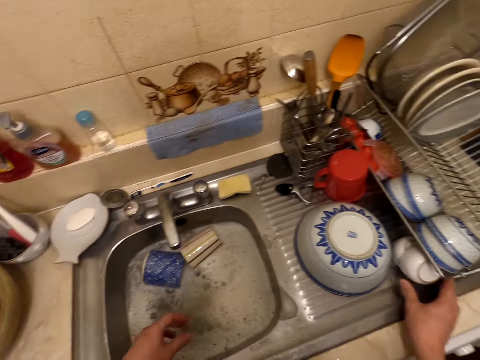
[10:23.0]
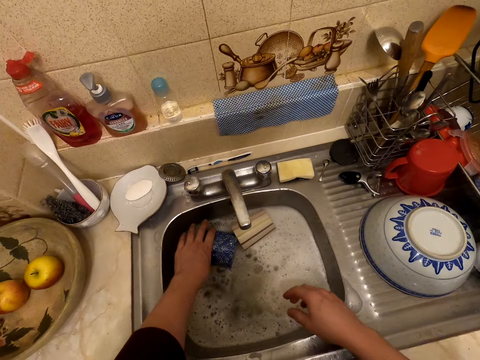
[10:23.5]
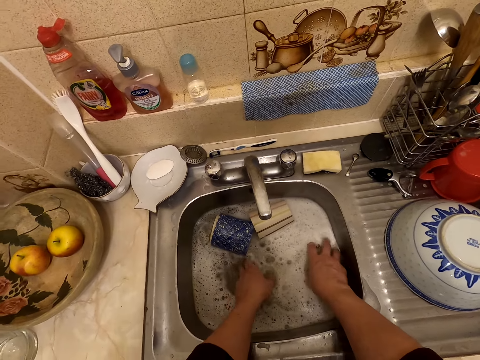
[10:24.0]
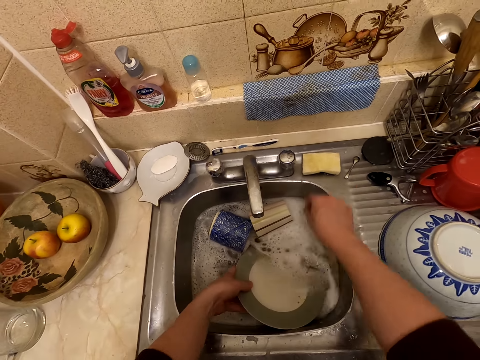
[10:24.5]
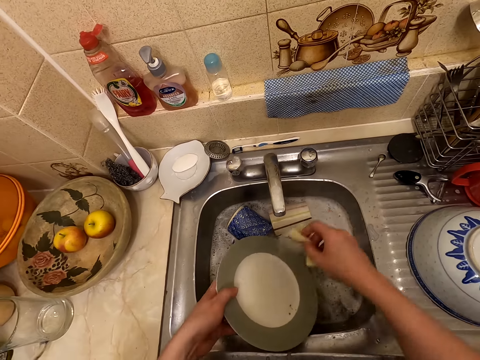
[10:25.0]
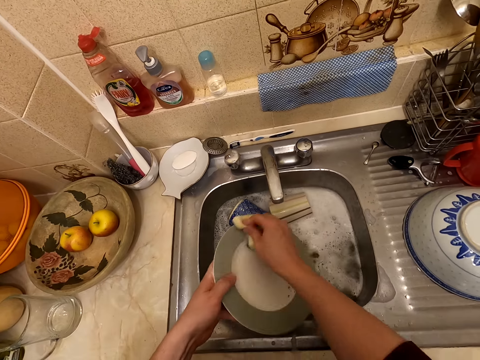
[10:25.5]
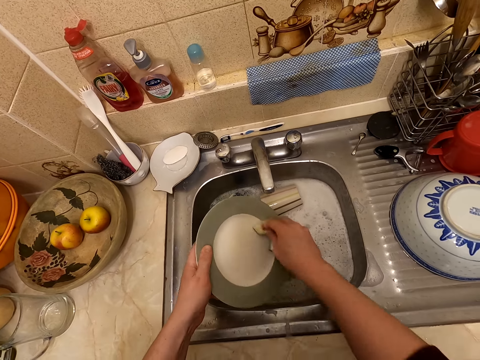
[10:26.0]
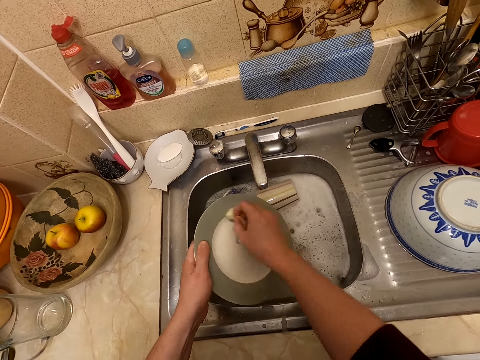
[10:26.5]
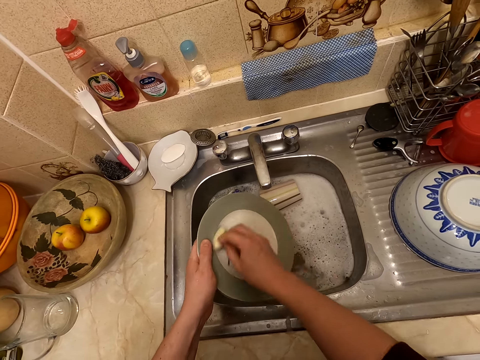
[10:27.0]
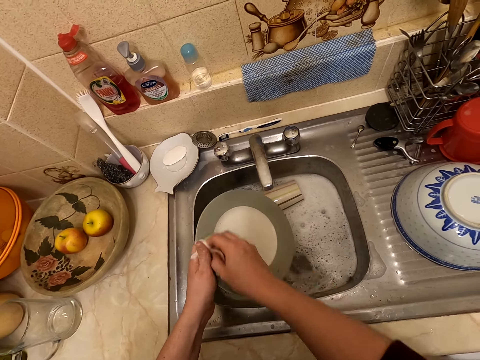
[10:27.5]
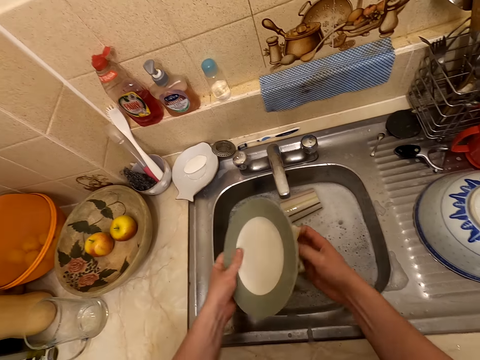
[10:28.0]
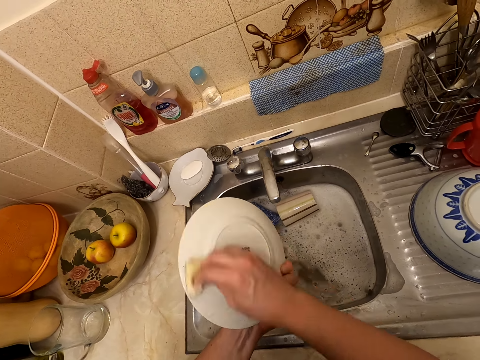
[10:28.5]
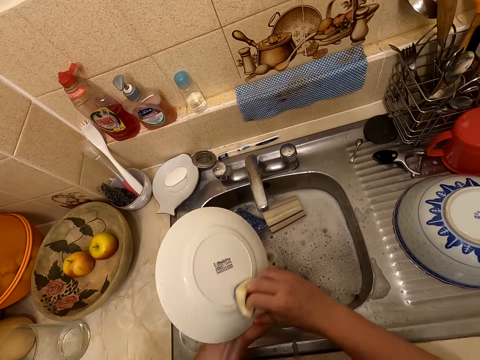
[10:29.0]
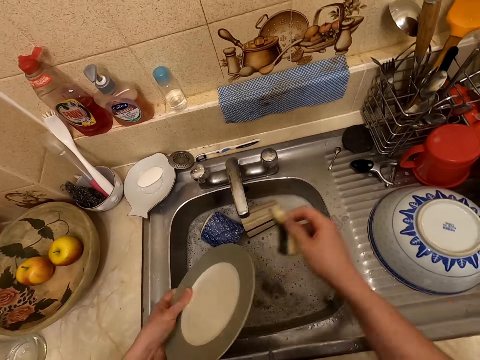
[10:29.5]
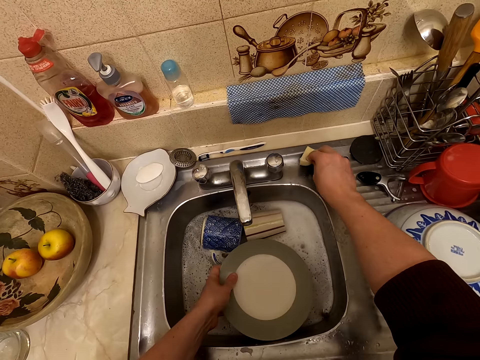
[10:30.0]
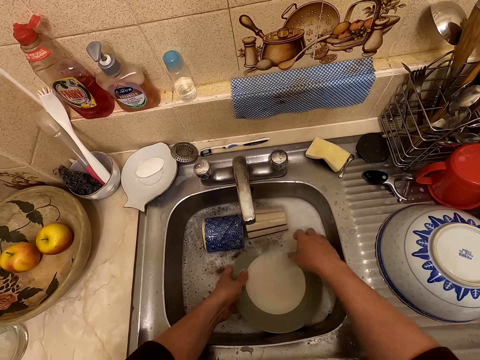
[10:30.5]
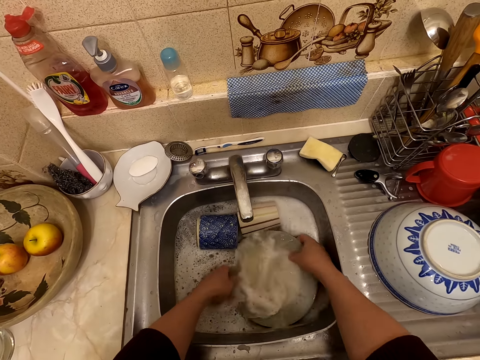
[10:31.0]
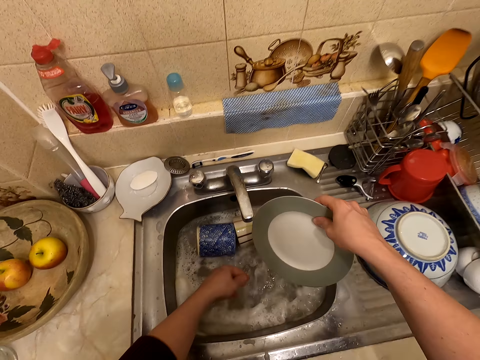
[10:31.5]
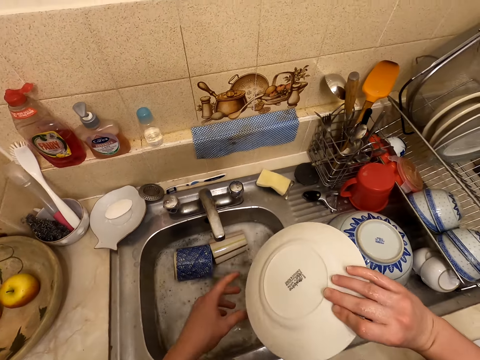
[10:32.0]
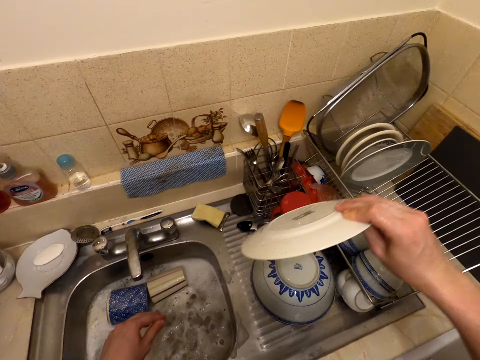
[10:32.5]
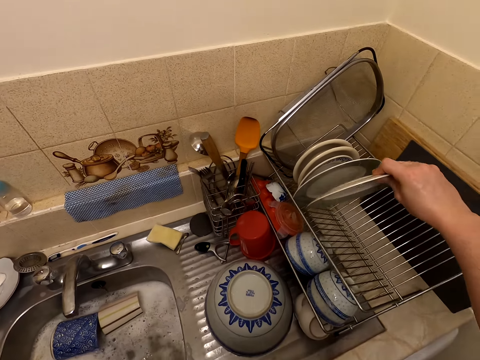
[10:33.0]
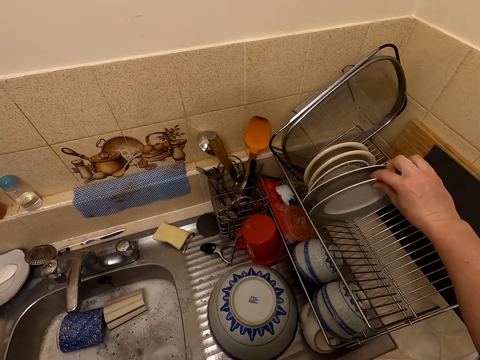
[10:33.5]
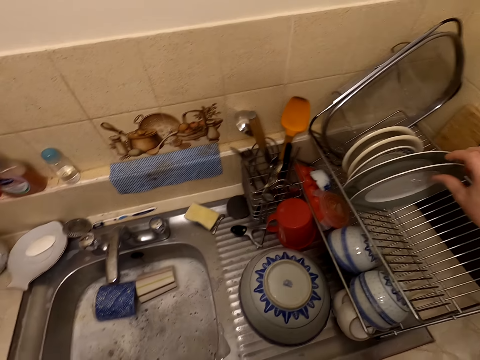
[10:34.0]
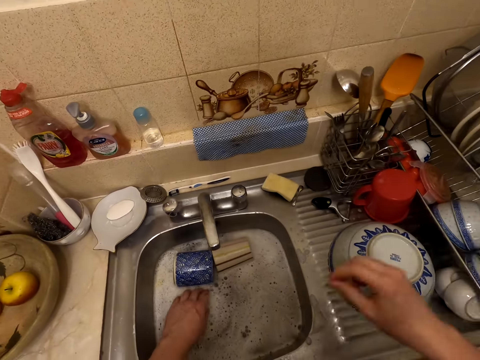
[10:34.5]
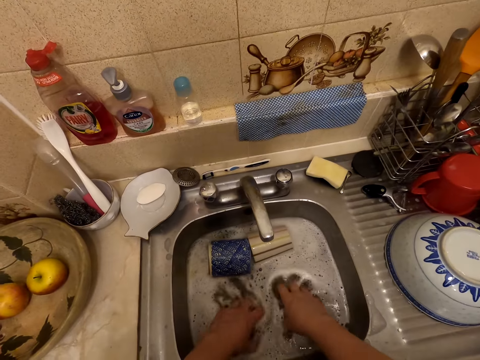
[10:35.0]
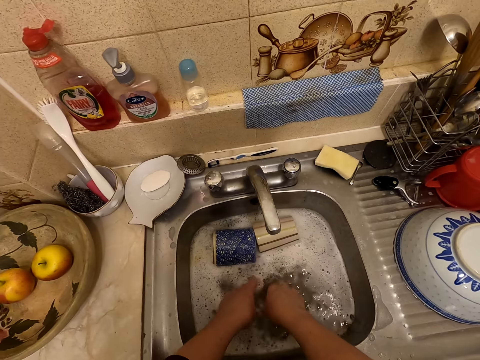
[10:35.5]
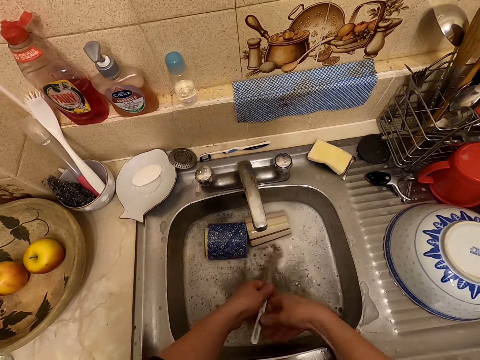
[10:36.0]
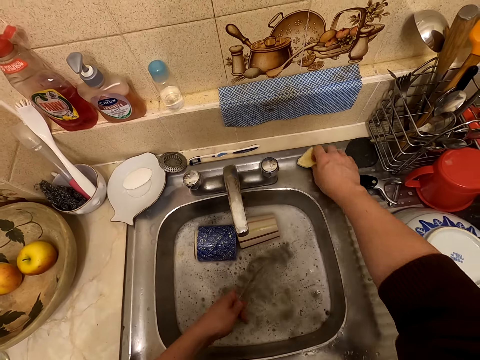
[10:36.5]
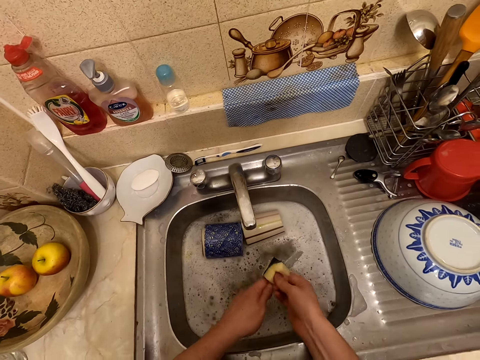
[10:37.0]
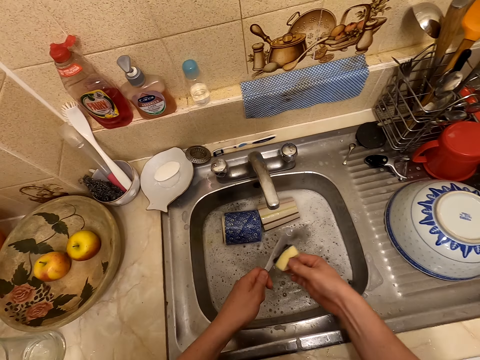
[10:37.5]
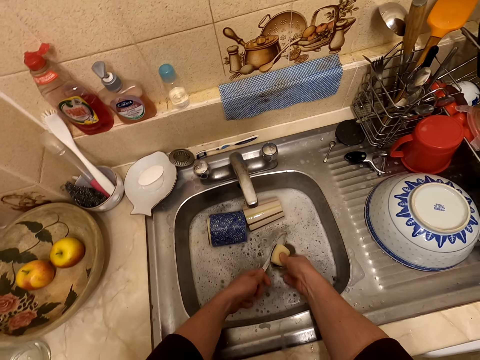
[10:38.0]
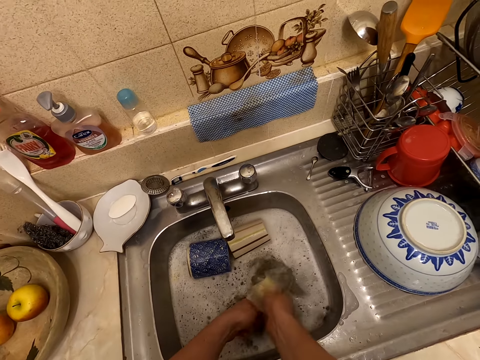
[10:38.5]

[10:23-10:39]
The camera wearer takes a plate. They take a washing sponge. They wash the plate. They put the washing sponge on the sink surface. They dip the plate in the sink. They put the plate on the rack. They take a knife. They take the washing sponge. They wash the knife with the washing sponge.

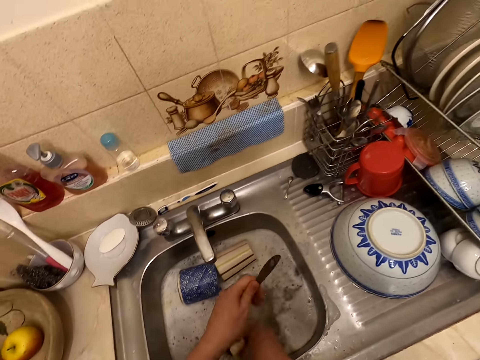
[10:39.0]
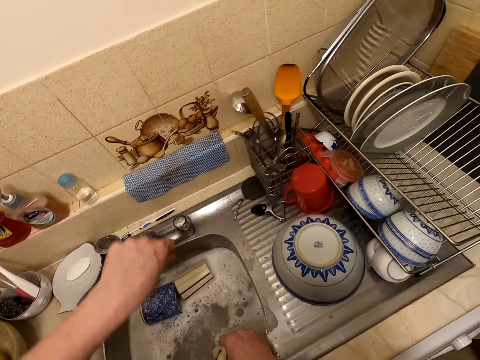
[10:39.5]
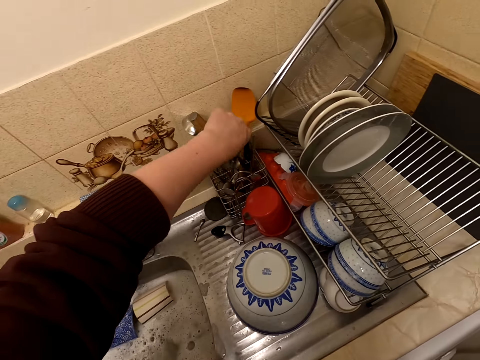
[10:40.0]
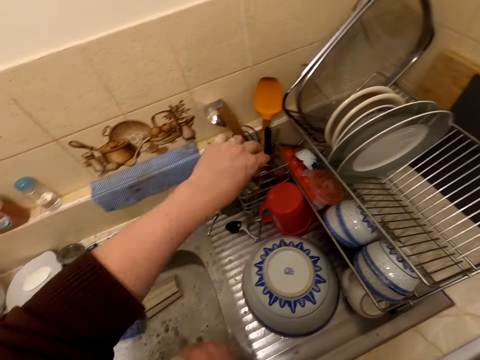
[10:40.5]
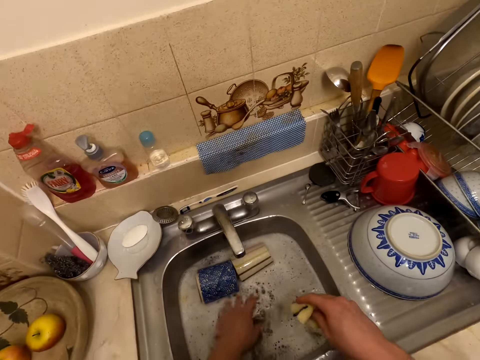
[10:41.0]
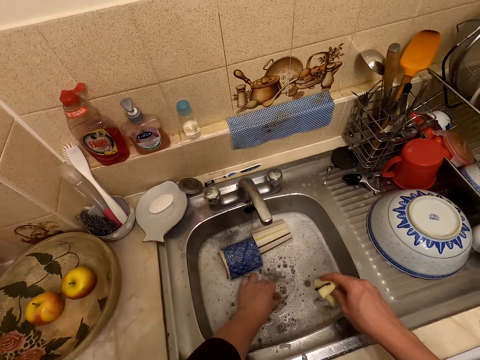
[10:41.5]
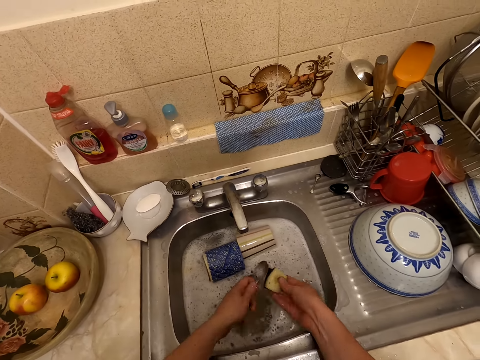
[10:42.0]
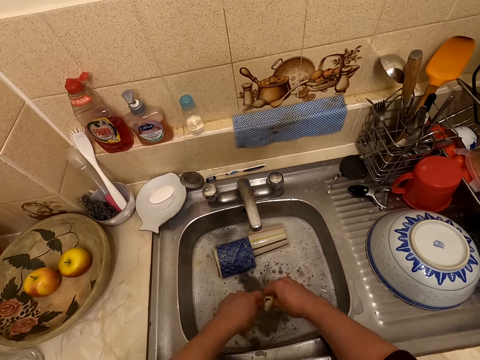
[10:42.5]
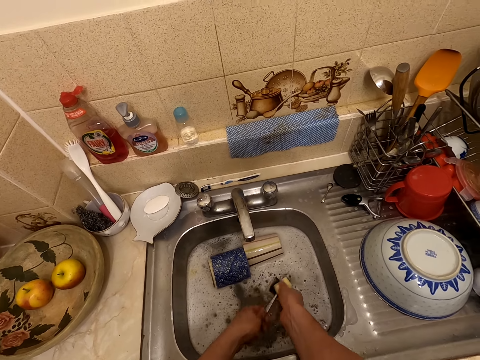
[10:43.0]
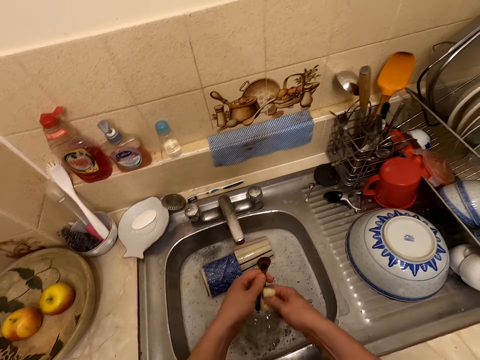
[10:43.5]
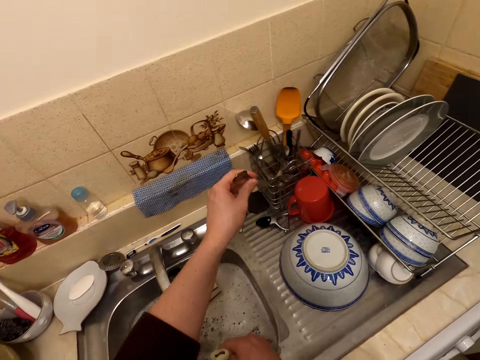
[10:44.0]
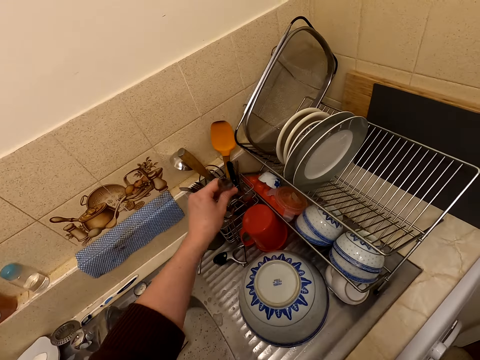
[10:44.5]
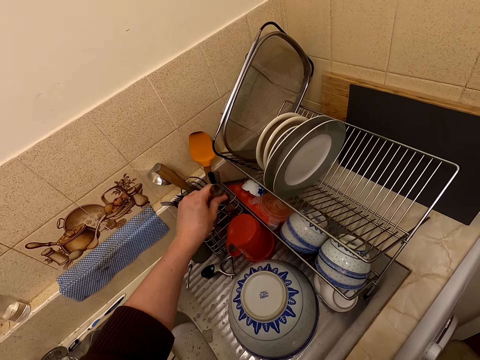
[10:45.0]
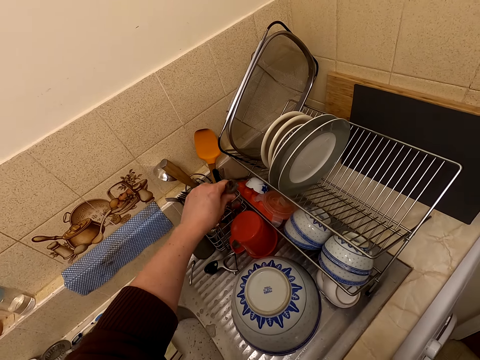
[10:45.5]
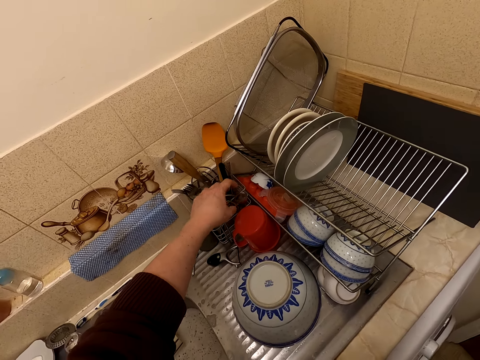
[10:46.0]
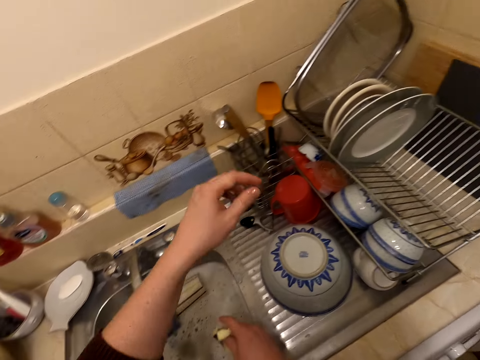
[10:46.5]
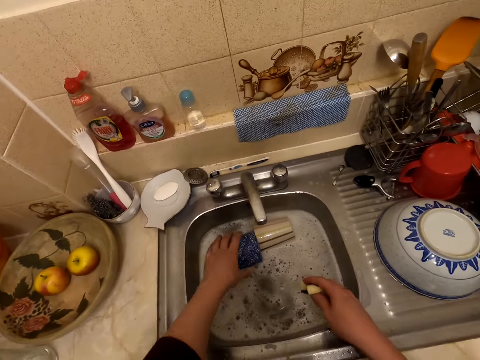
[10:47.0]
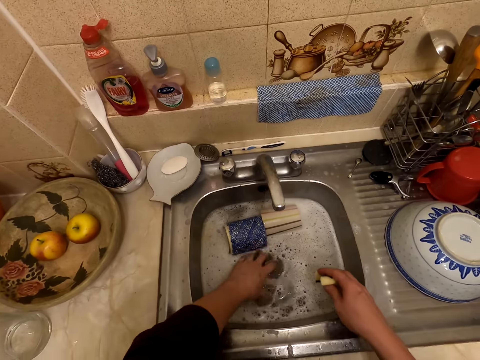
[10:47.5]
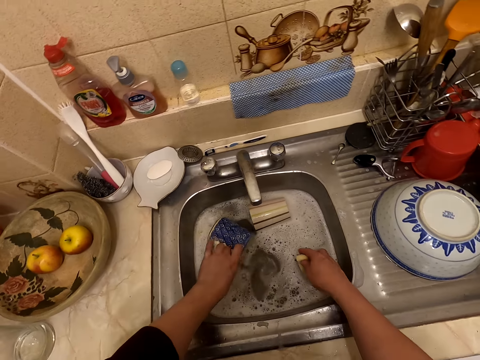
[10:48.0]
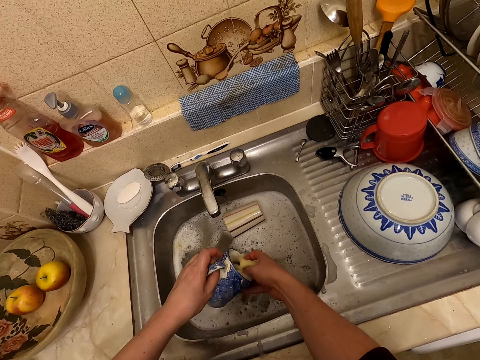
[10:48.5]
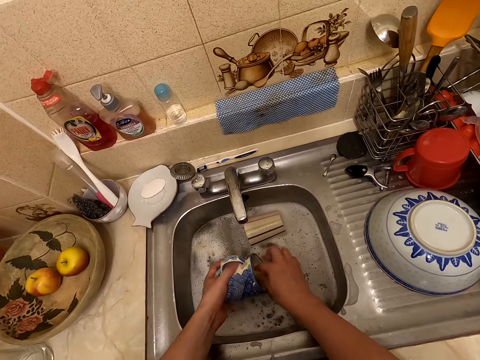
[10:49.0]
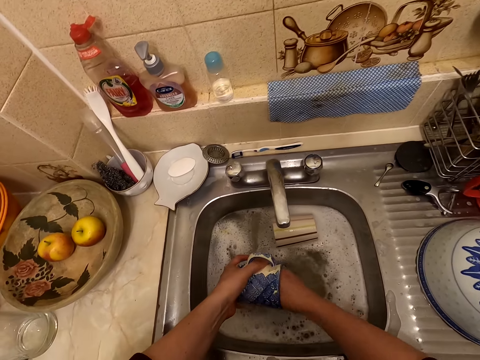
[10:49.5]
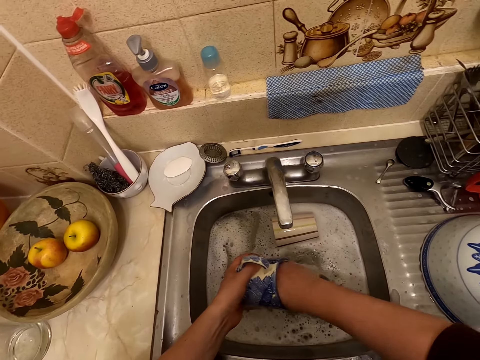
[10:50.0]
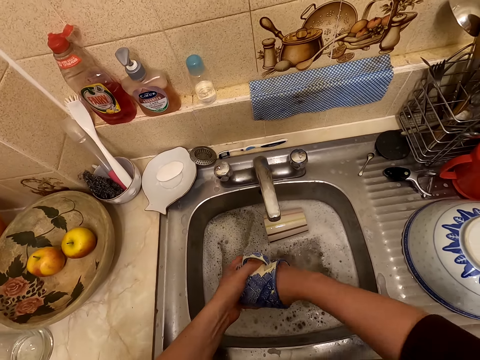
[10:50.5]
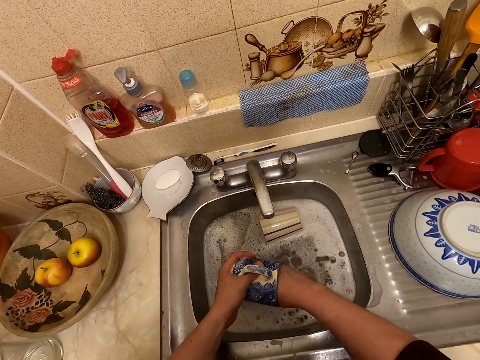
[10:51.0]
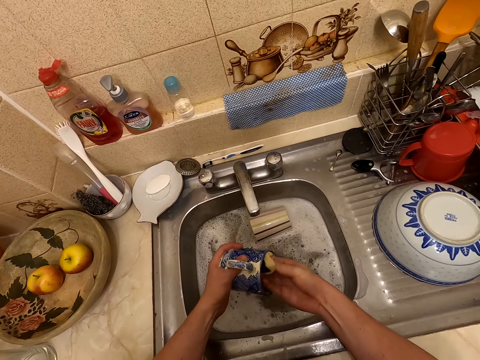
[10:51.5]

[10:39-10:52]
The camera wearer puts the knife on the rack. They take a spoon. They wash the spoon with a washing sponge. They put the spoon on the rack. They take a cup. They wash the cup with the washing sponge.
